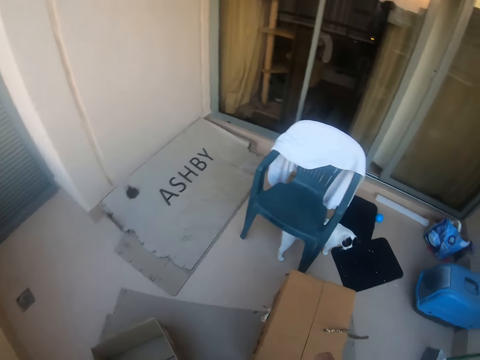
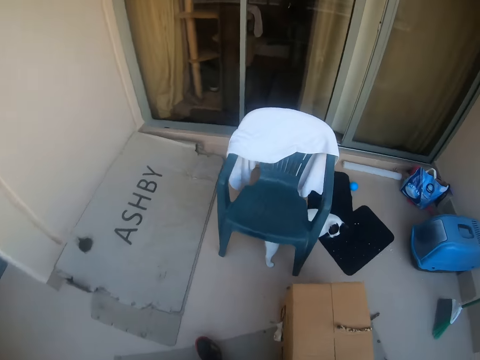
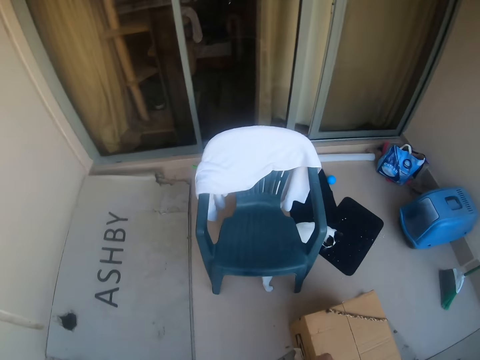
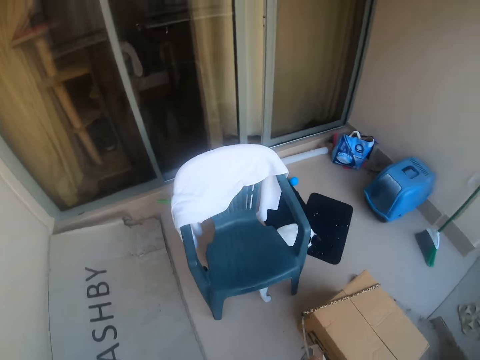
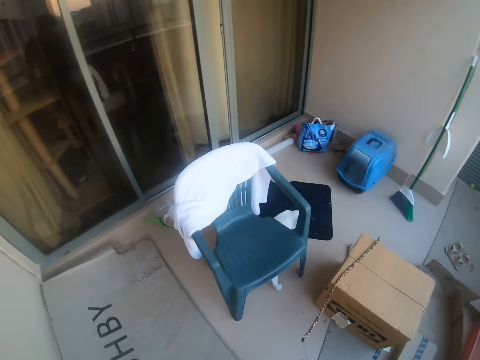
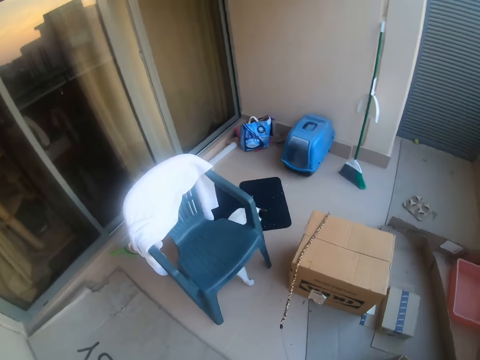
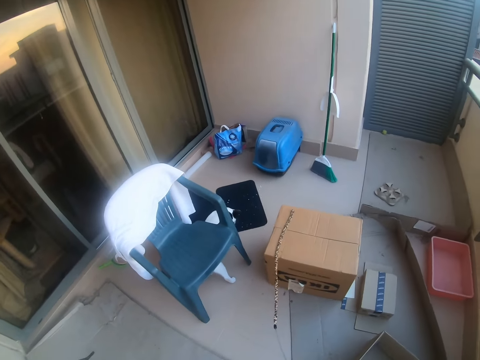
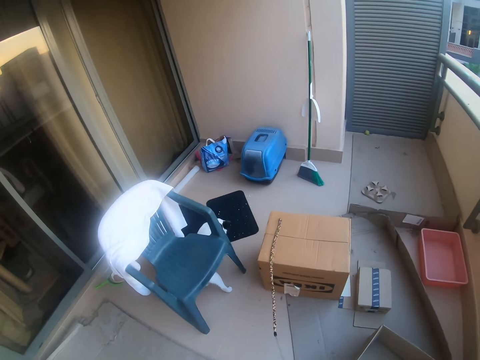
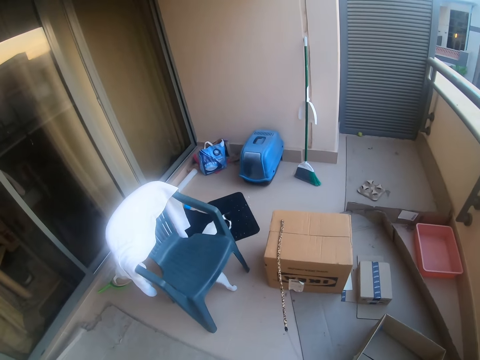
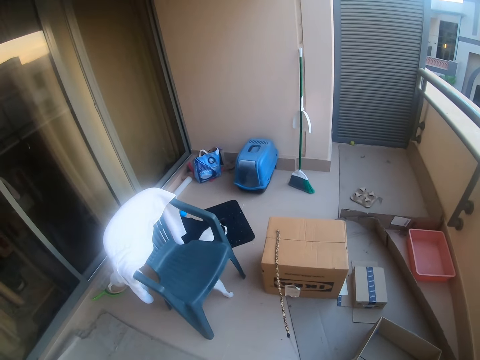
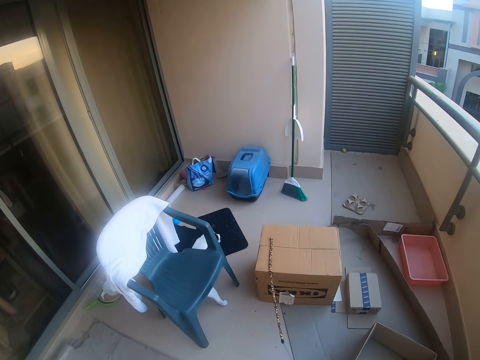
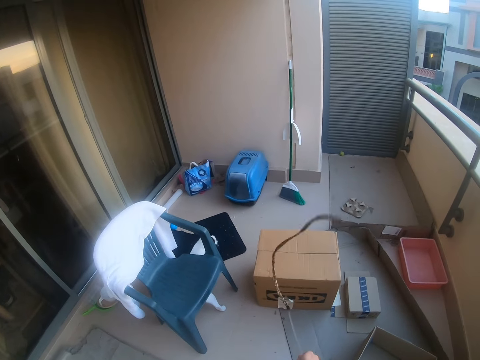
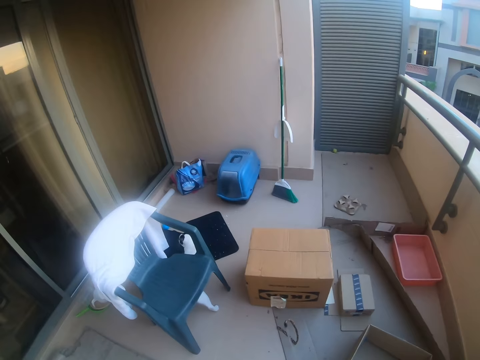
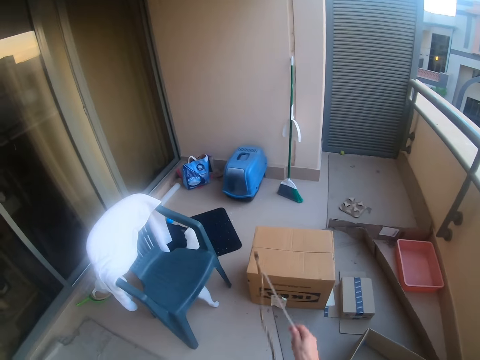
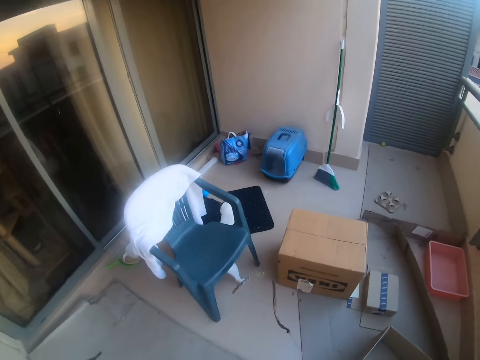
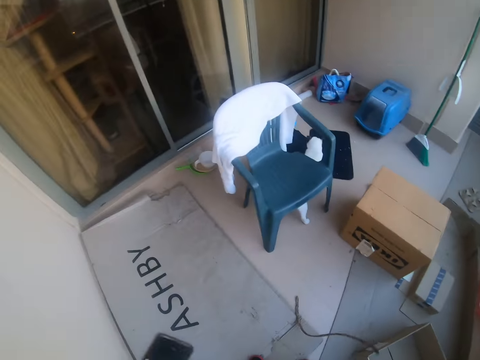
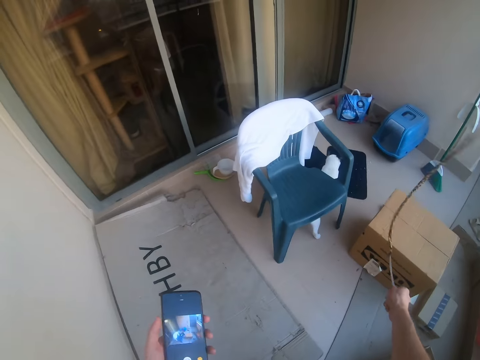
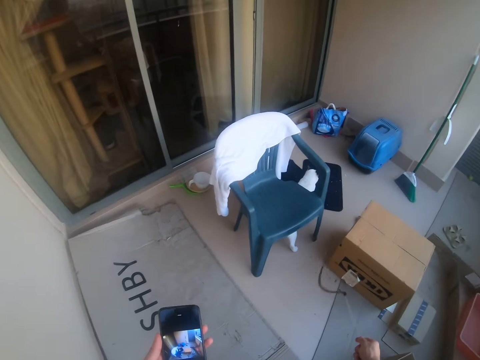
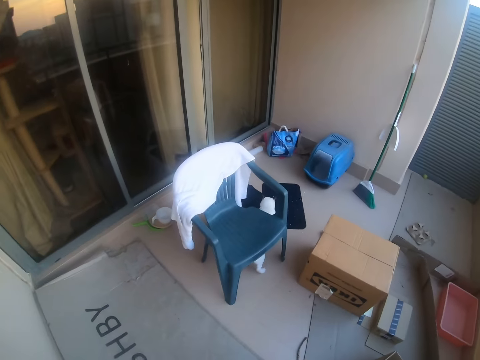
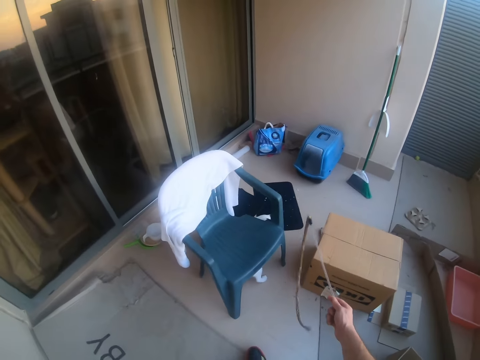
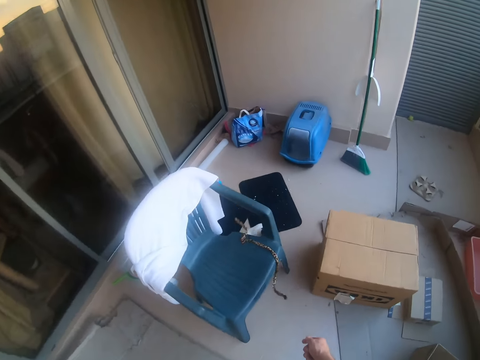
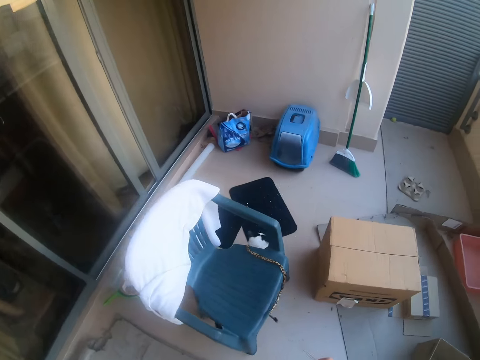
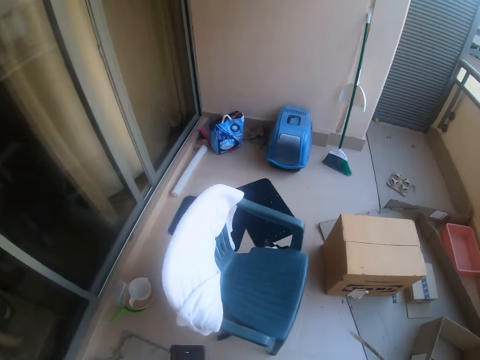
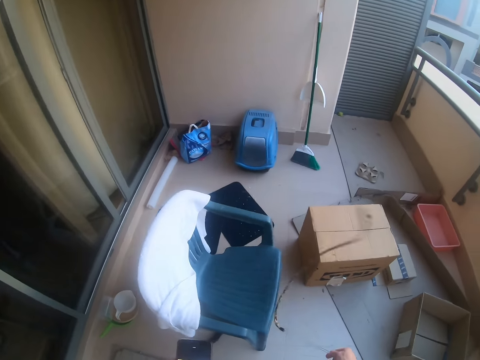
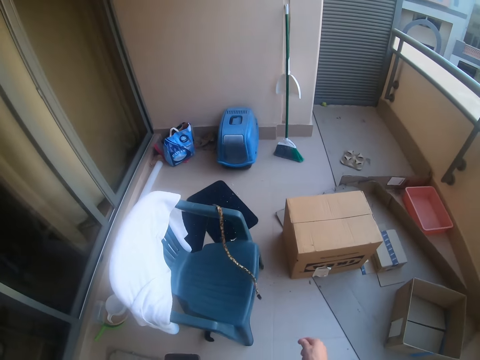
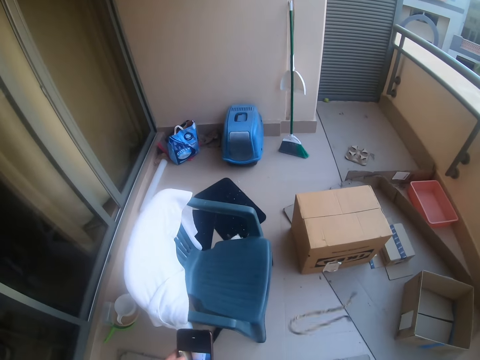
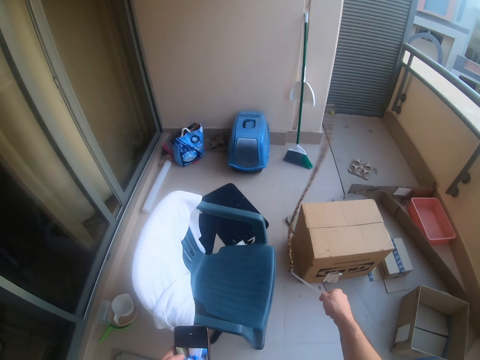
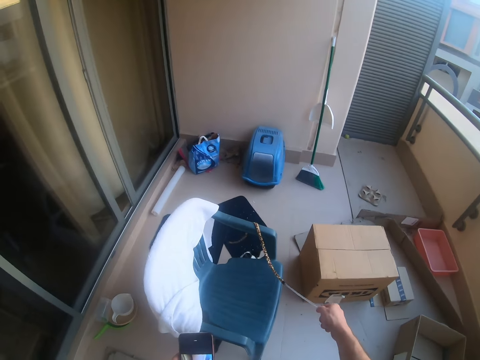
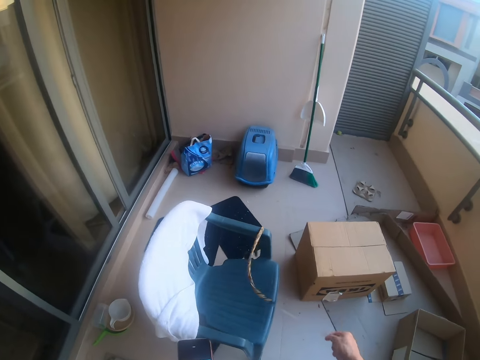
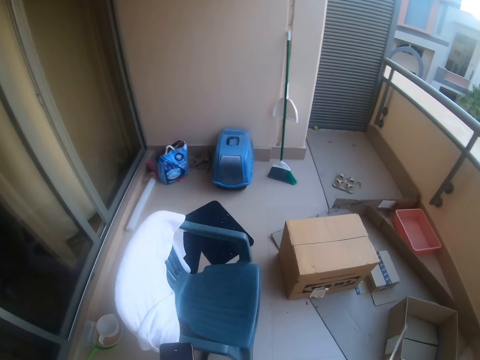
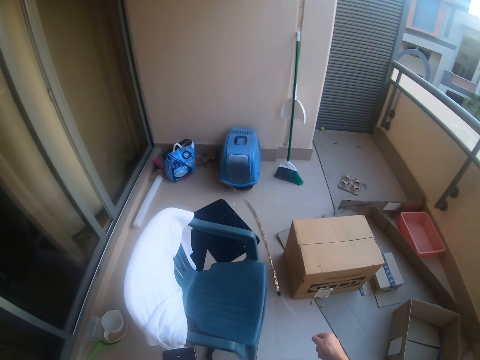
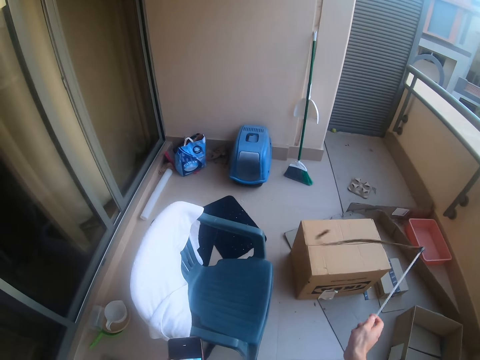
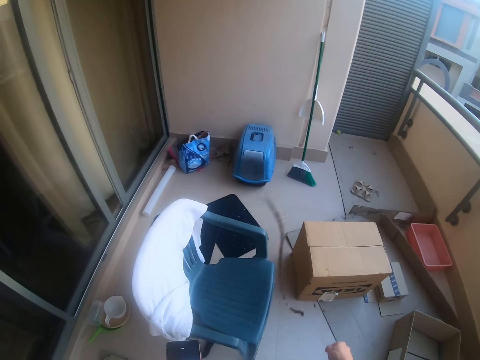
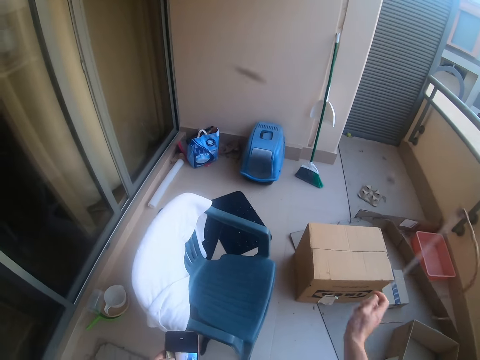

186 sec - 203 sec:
The camera wearer walks in the balcony. They hold the rope. They look at the phone. They play with the cat.

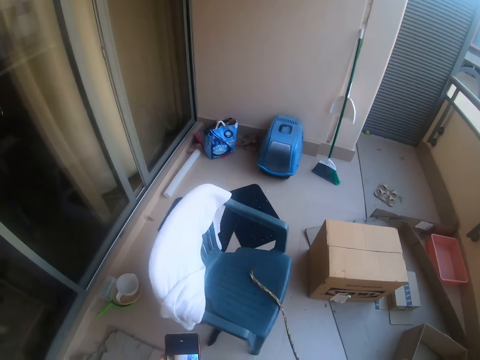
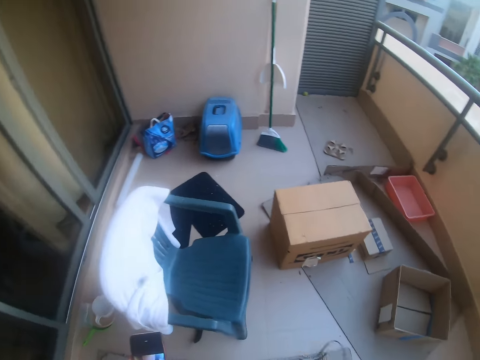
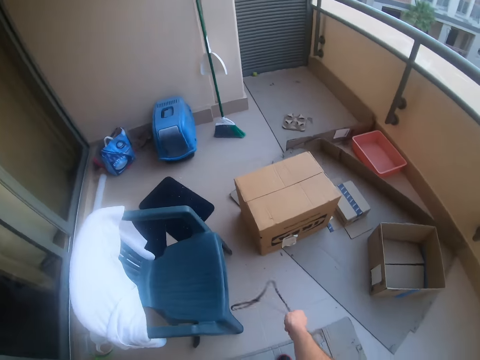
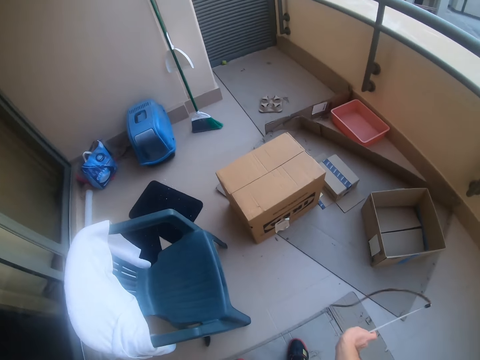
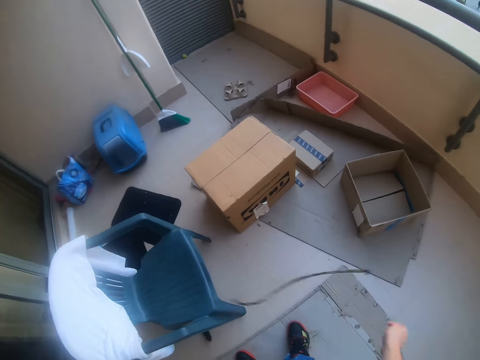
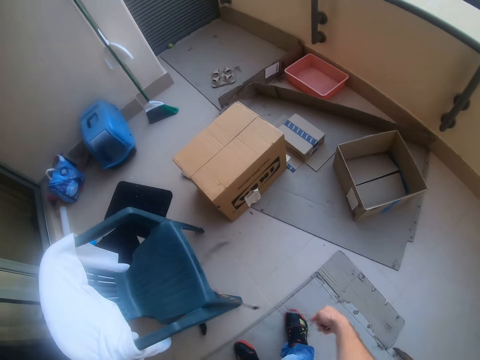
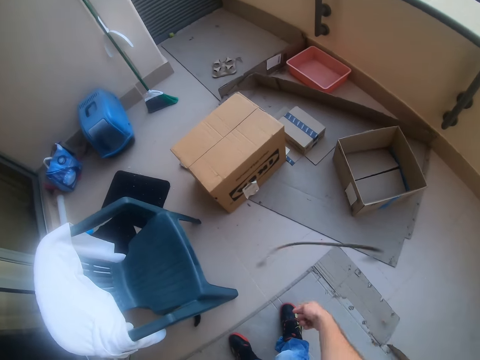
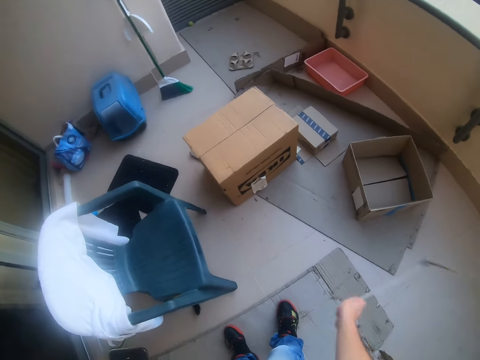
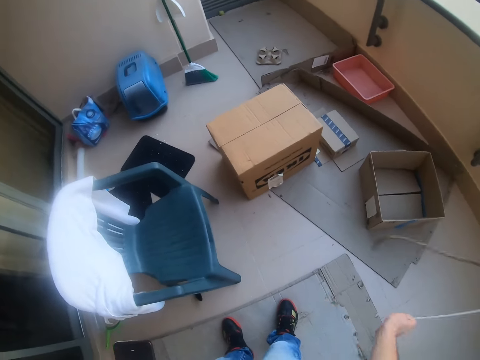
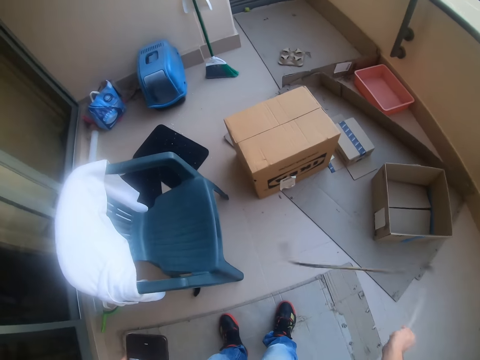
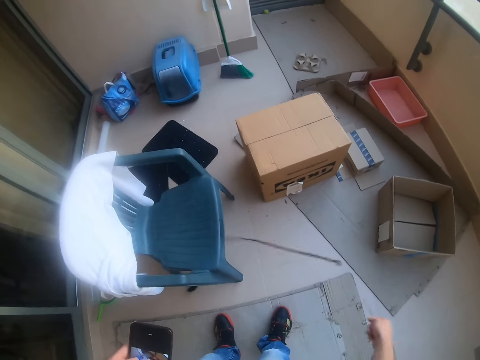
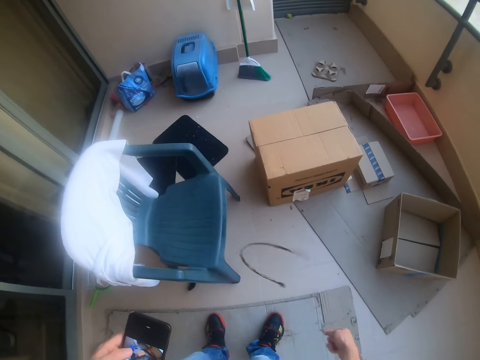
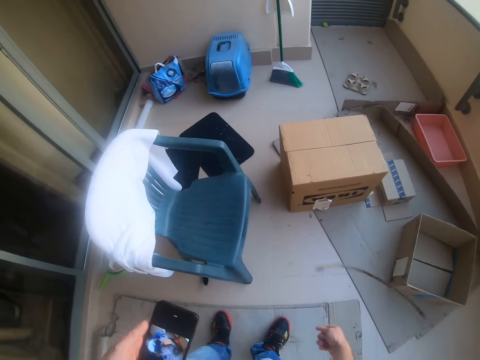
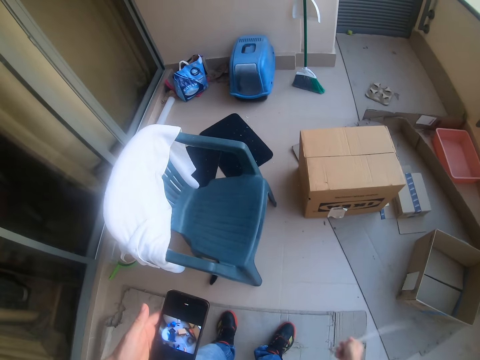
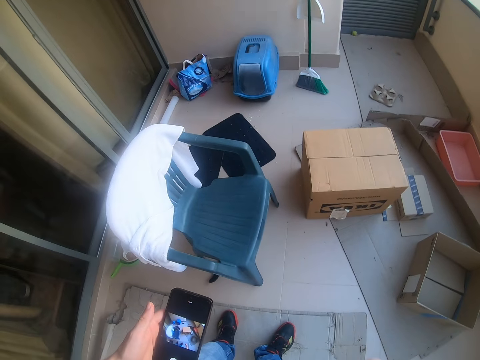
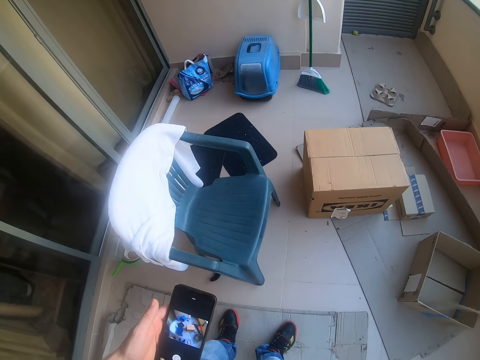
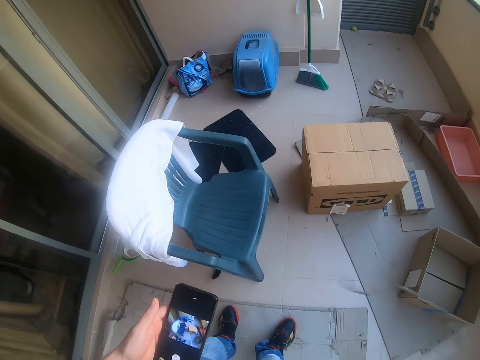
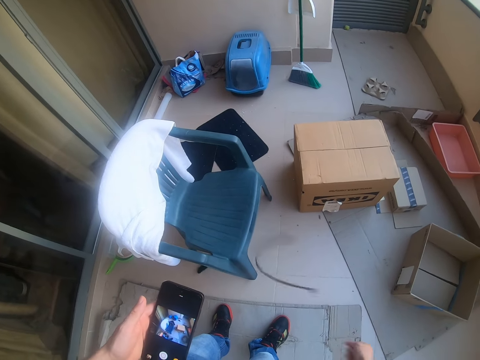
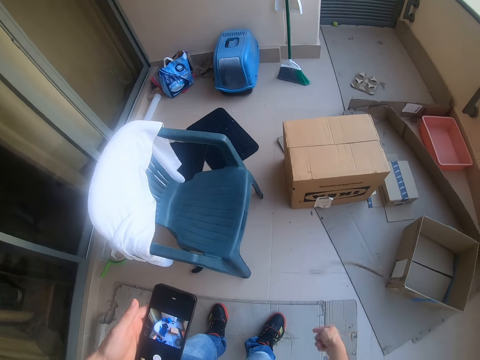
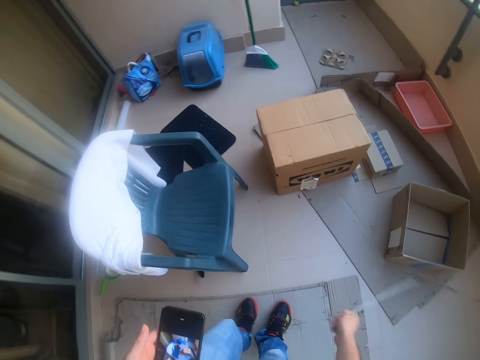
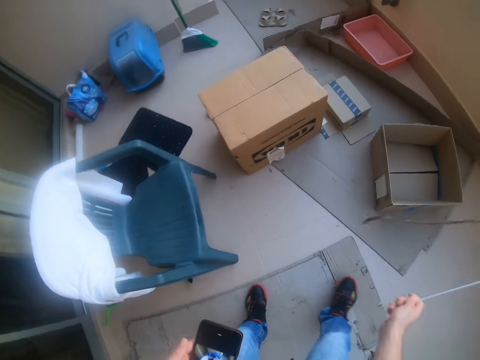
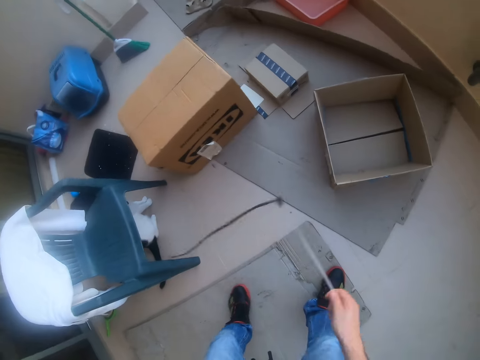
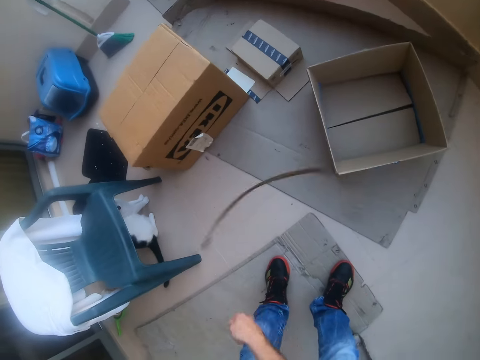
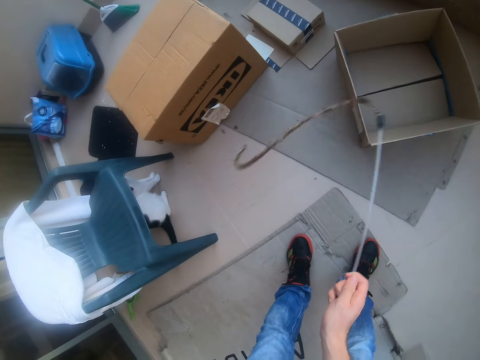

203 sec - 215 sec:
The camera wearer looks at the phone.
